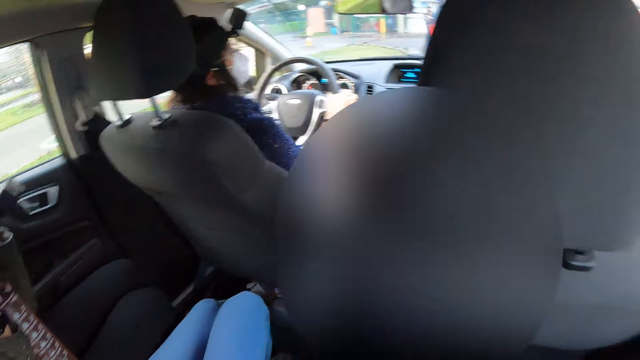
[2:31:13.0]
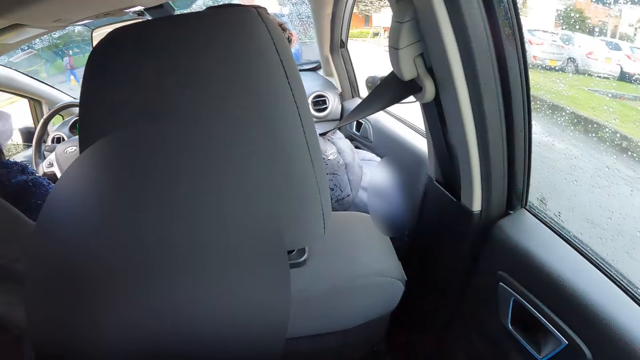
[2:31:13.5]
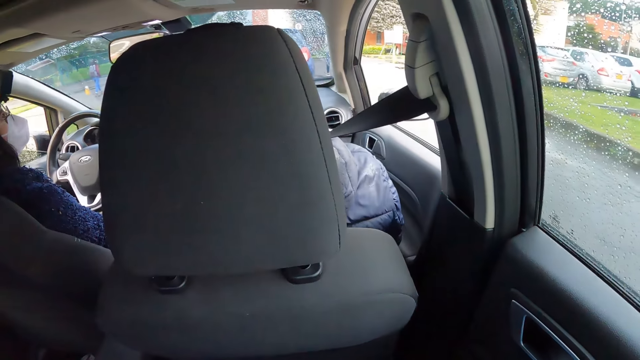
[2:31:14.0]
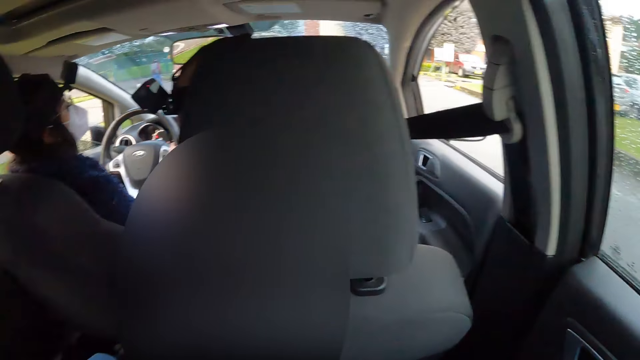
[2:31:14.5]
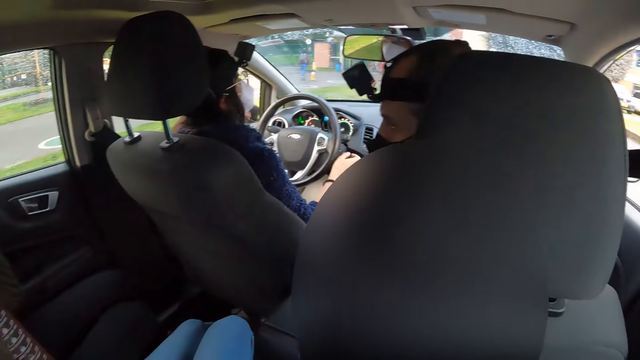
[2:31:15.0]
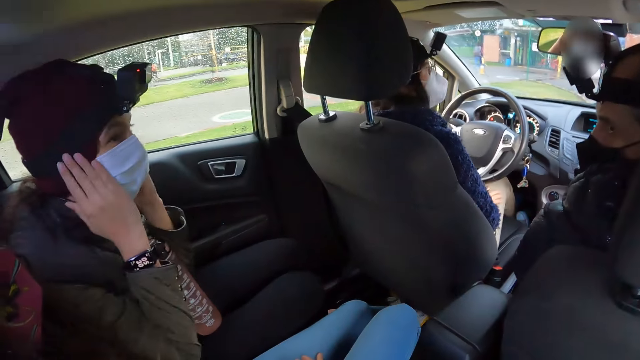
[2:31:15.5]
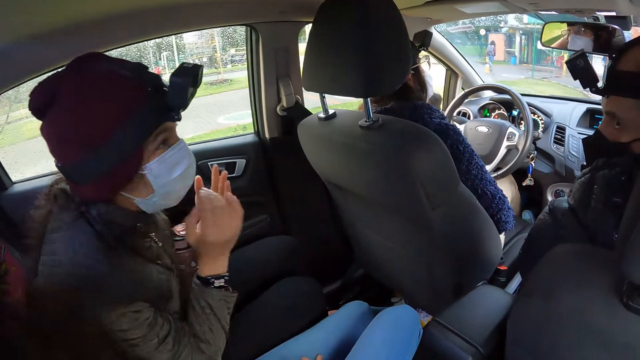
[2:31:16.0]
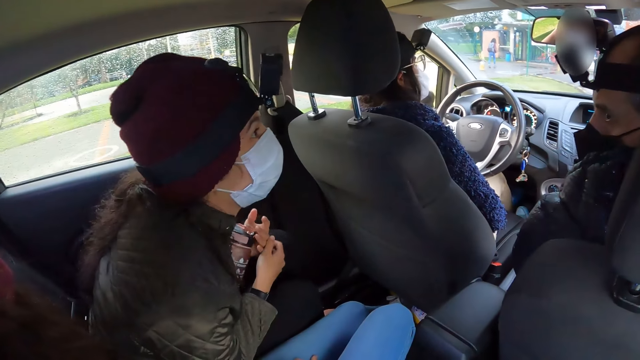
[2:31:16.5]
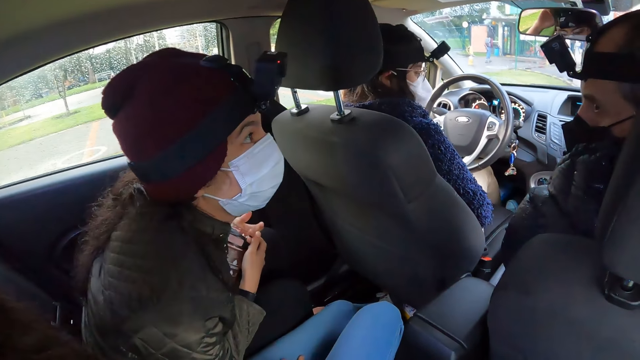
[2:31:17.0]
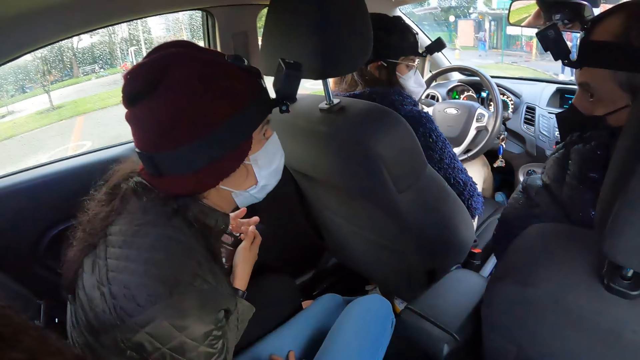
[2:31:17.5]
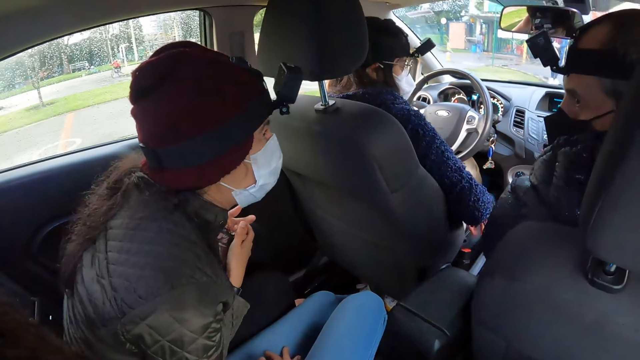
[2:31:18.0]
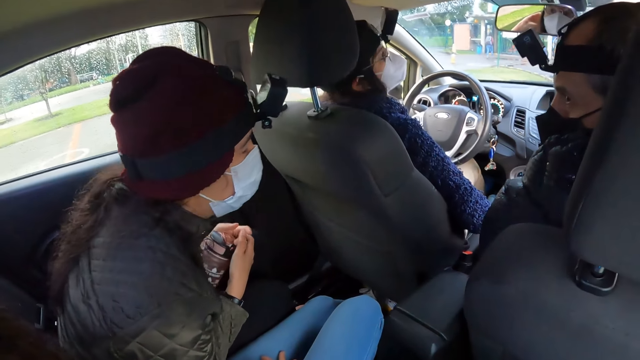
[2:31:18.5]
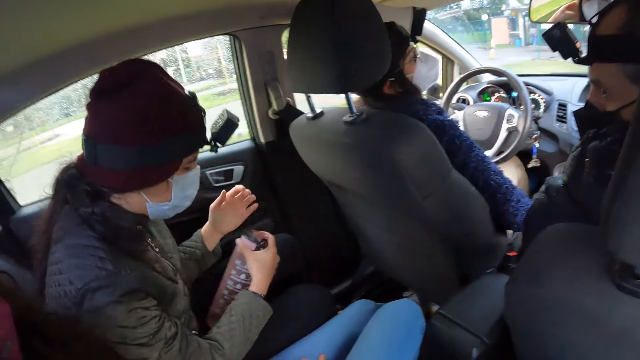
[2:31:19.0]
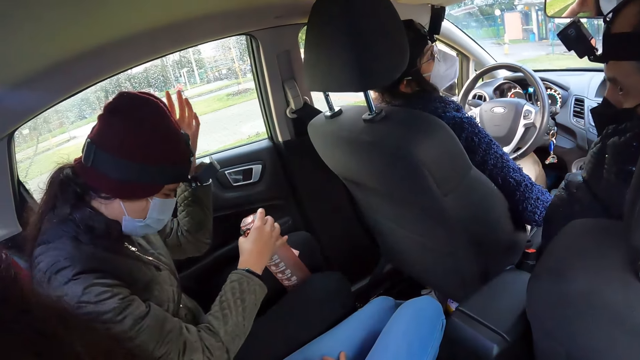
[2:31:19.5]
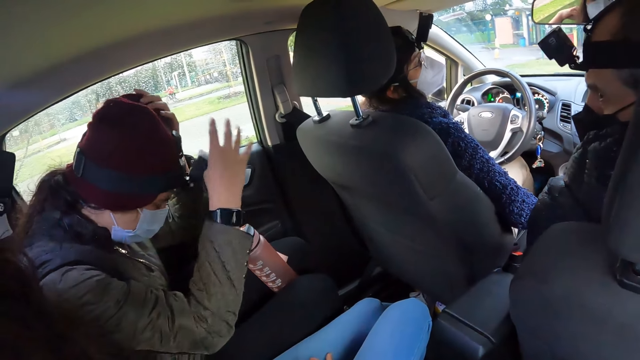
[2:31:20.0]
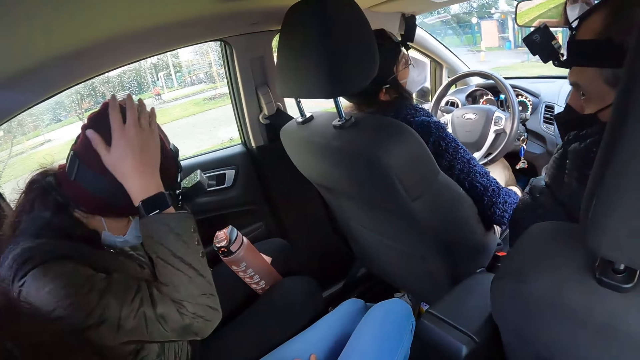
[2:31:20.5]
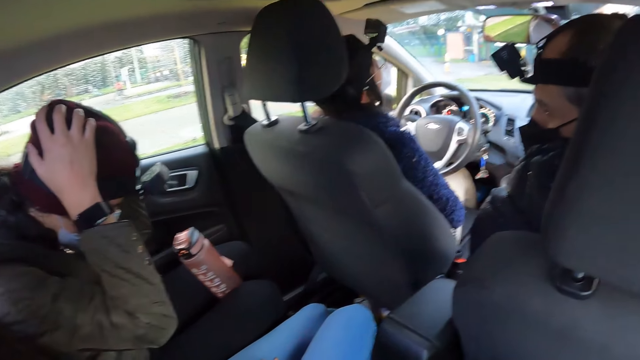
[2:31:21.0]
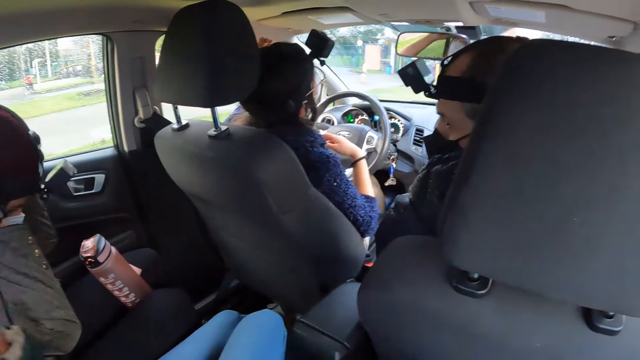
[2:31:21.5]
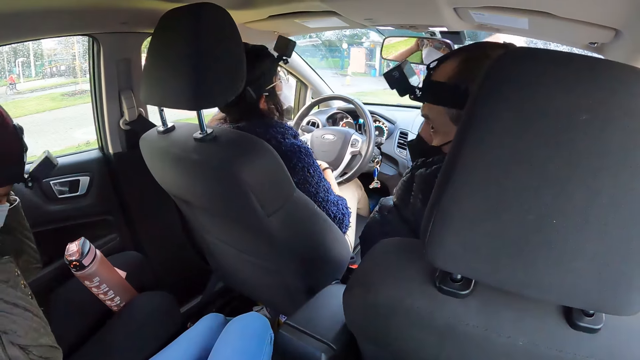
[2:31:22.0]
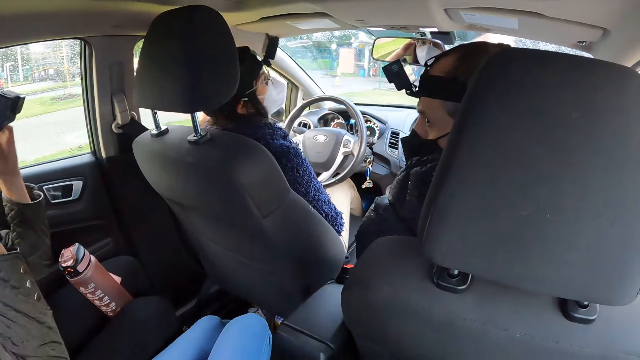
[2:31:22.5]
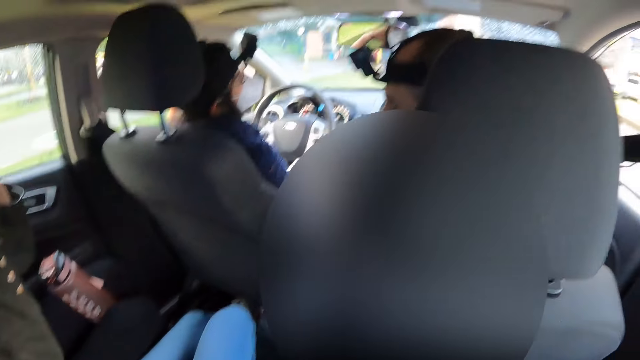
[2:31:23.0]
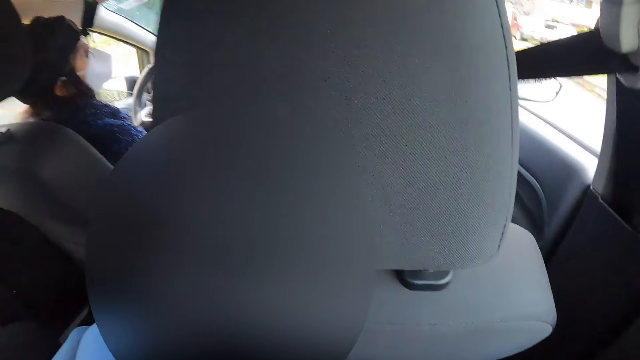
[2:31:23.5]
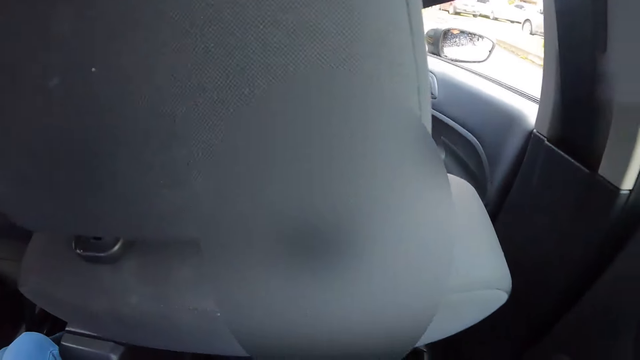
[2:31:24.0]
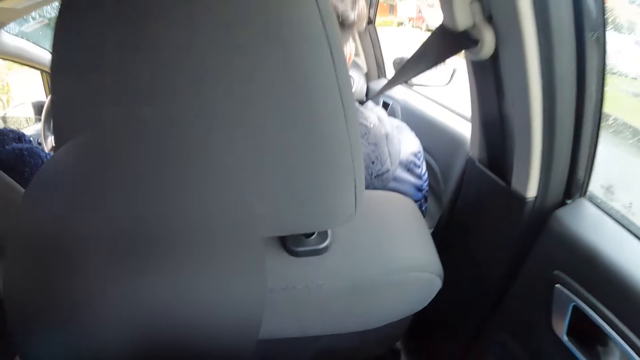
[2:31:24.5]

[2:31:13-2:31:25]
A man interacts with a woman, another woman and the camera wearer. The first woman touches a cap on her head with her left hand. She touches the cap on her head with both hands. Another woman touches her hair with her left hand.

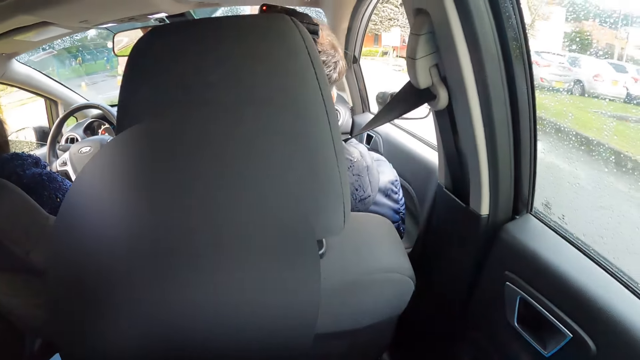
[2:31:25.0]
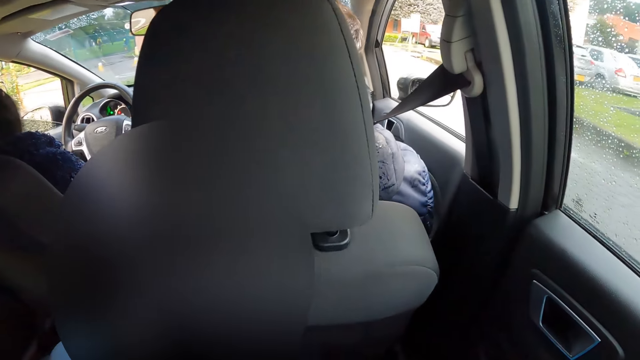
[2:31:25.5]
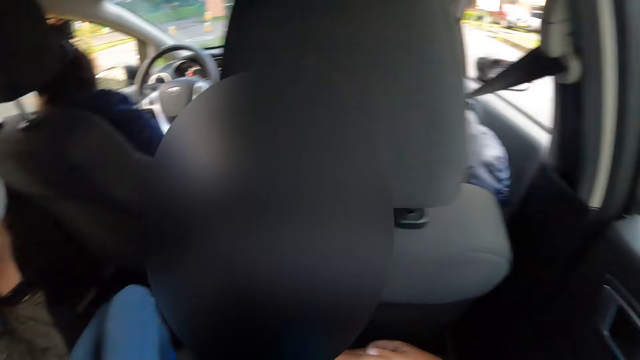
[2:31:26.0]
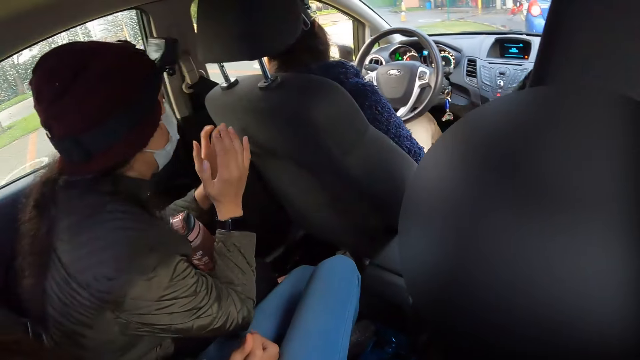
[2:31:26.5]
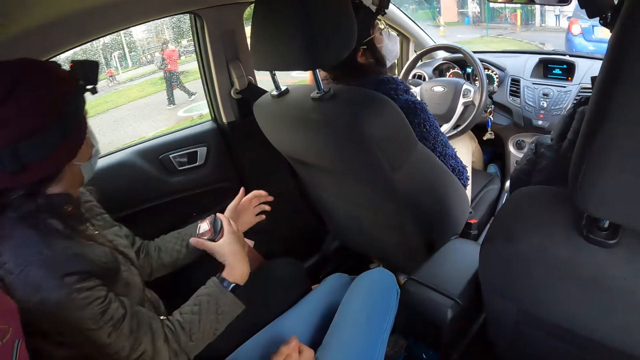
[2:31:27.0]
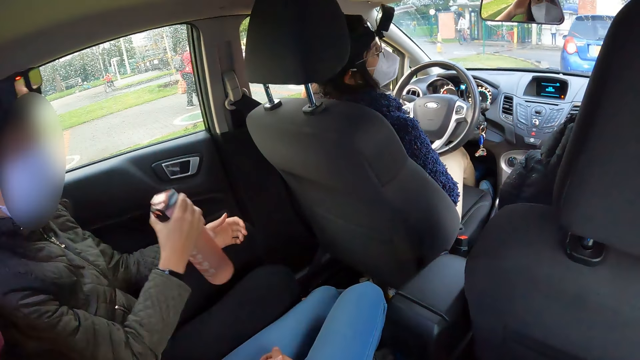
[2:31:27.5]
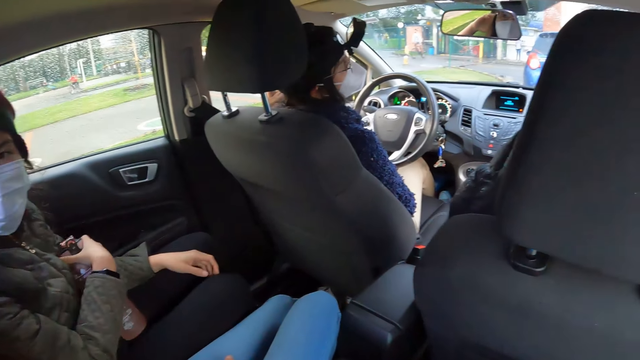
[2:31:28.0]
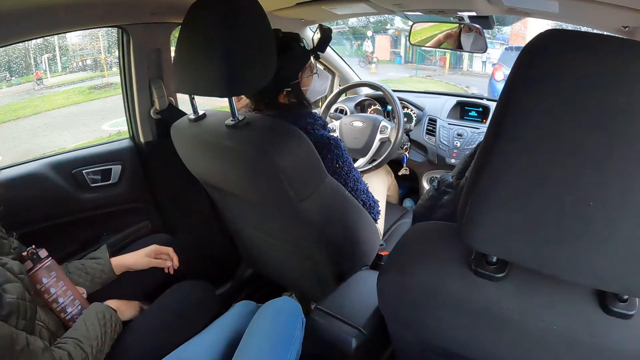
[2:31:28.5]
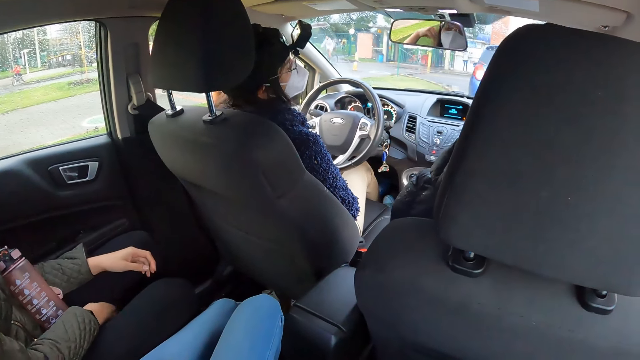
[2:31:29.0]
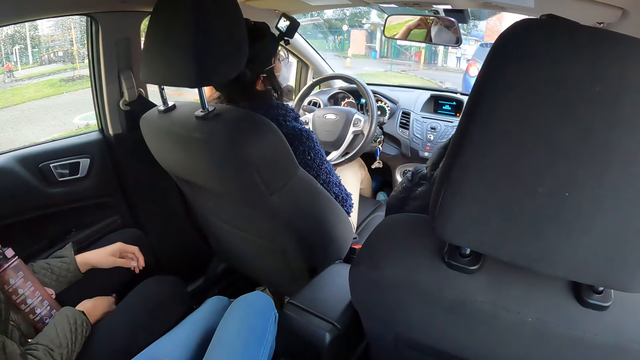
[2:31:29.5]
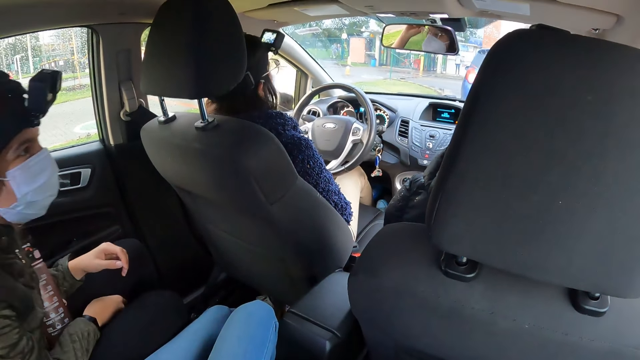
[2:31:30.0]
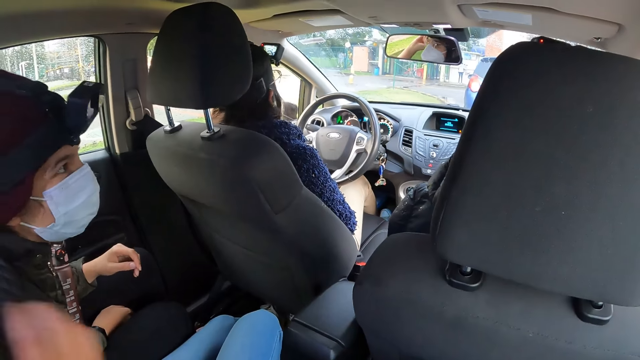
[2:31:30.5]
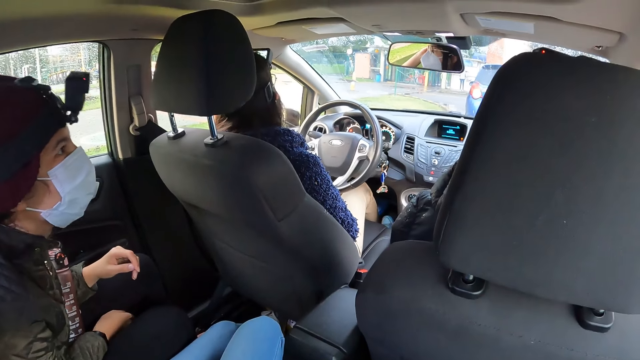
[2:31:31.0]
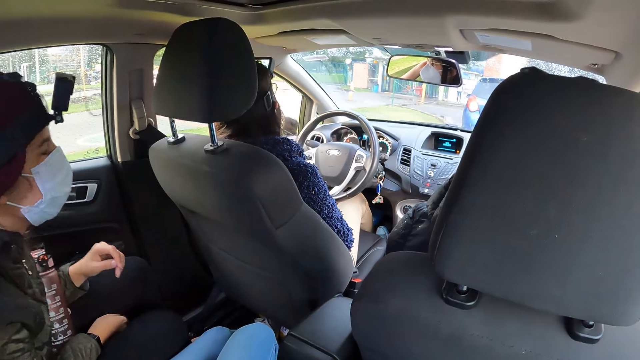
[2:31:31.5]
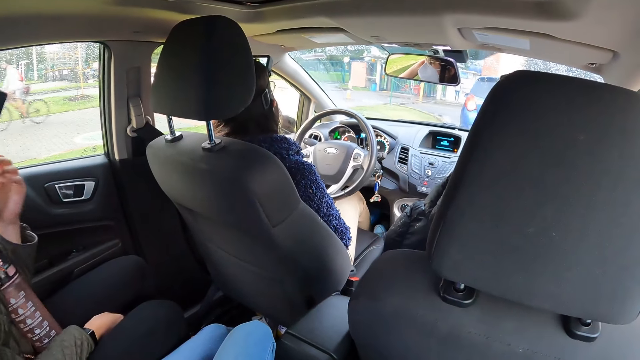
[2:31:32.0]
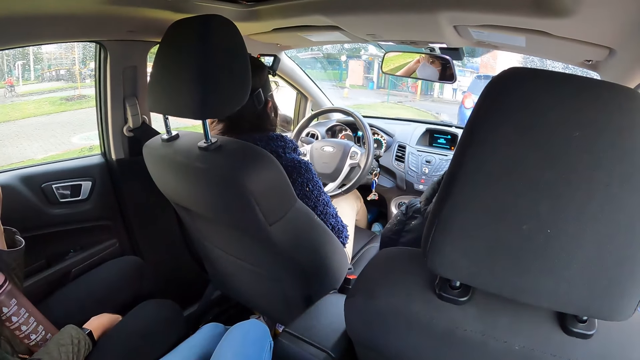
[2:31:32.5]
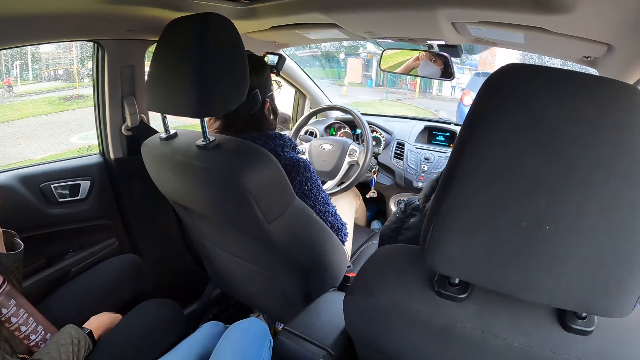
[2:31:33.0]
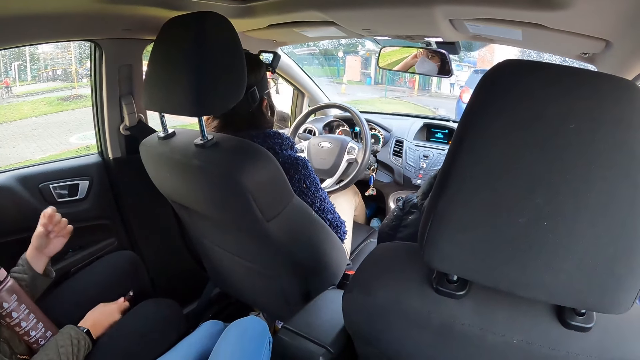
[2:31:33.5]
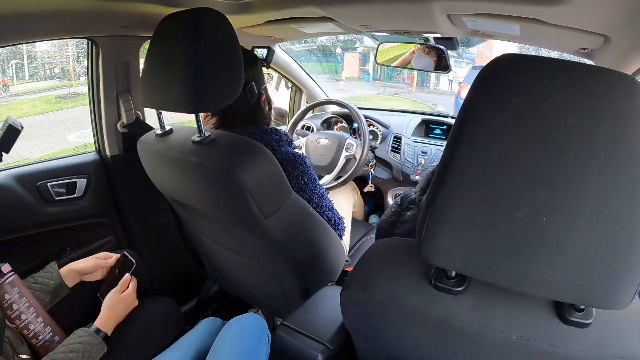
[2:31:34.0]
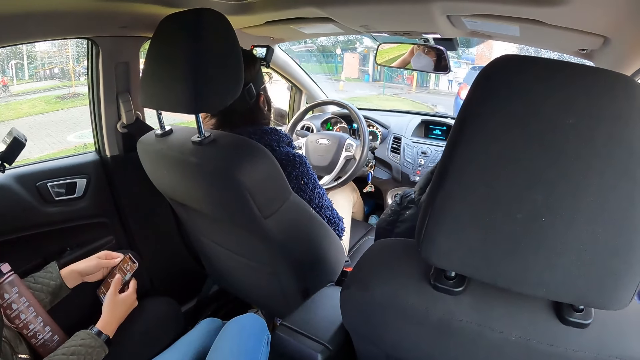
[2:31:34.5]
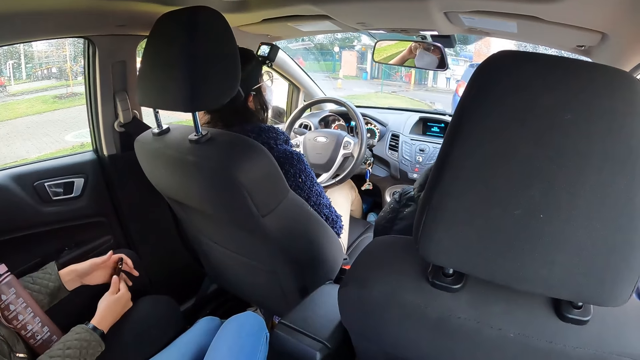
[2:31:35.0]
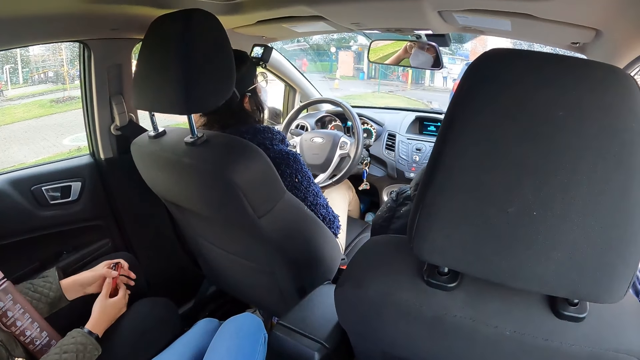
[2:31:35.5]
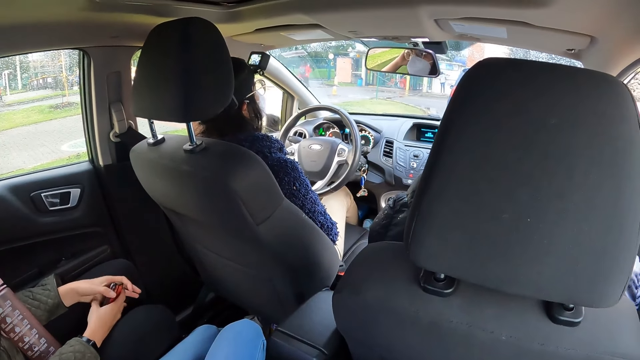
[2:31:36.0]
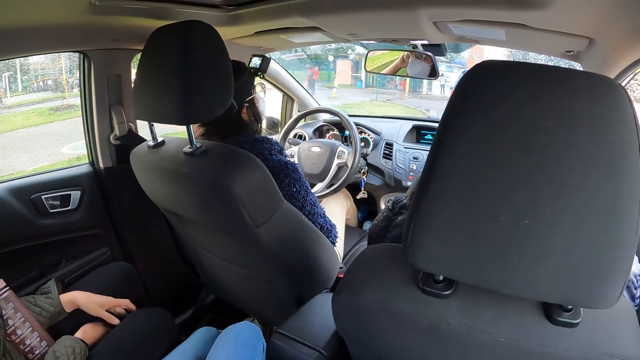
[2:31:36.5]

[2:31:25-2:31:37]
A woman picks up a bottle on her thigh with her right hand. She touches a mask on her face with her left hand. She operates a phone in both hands.
